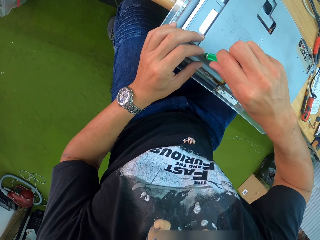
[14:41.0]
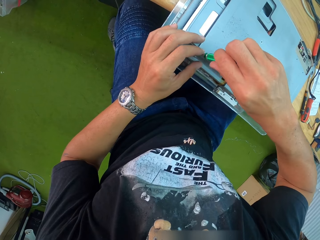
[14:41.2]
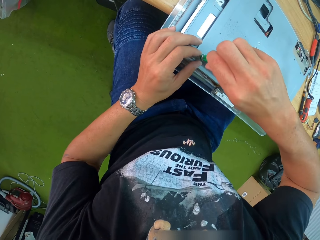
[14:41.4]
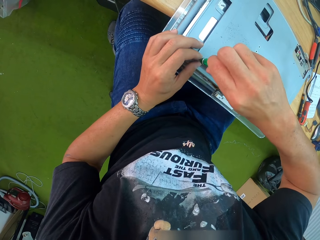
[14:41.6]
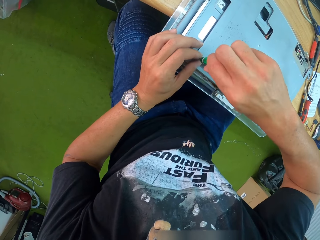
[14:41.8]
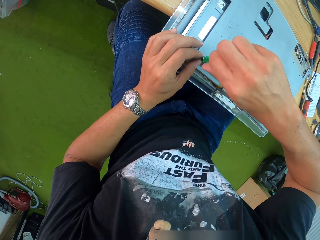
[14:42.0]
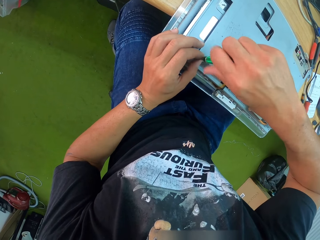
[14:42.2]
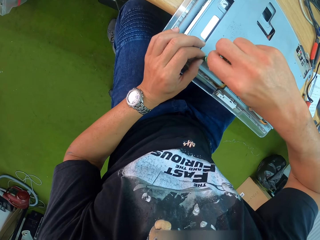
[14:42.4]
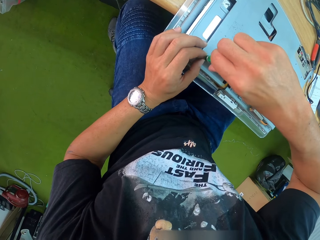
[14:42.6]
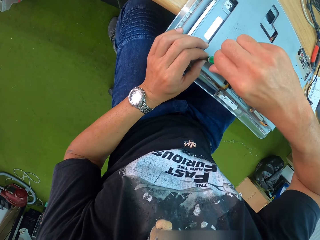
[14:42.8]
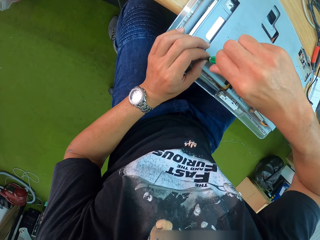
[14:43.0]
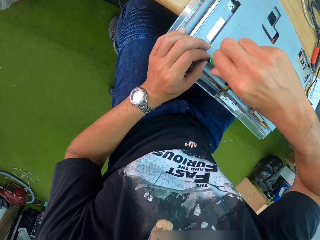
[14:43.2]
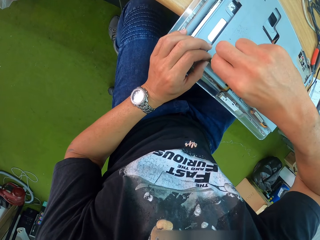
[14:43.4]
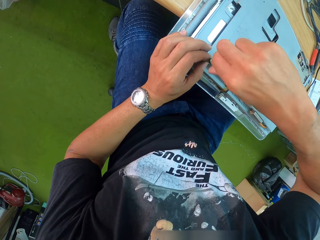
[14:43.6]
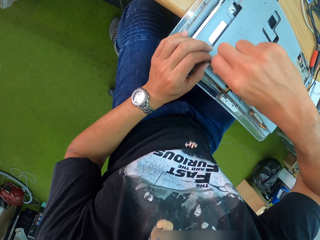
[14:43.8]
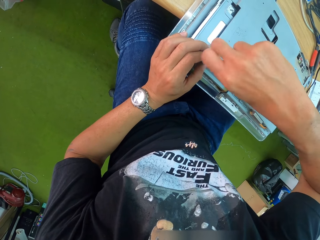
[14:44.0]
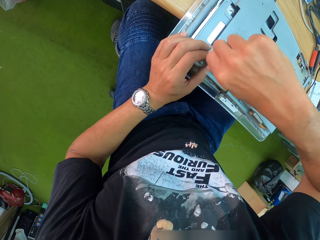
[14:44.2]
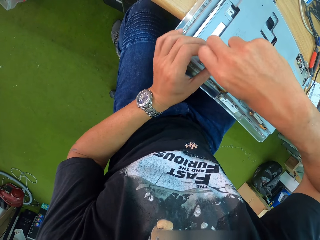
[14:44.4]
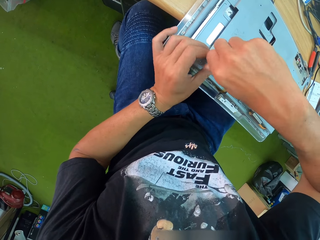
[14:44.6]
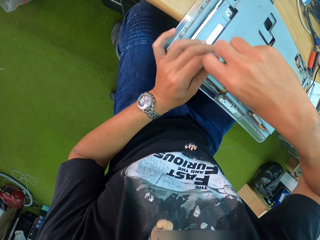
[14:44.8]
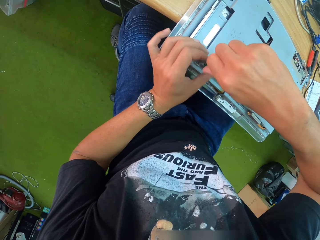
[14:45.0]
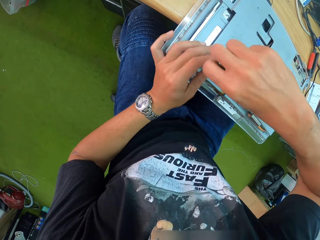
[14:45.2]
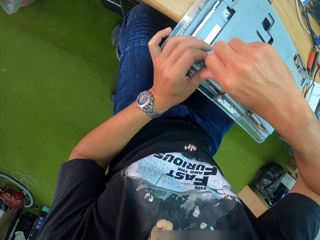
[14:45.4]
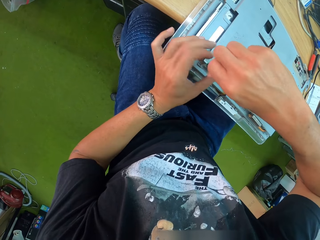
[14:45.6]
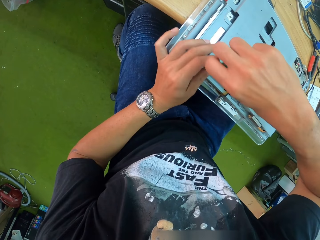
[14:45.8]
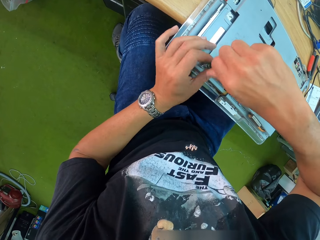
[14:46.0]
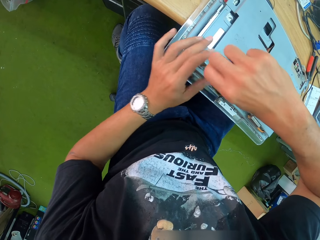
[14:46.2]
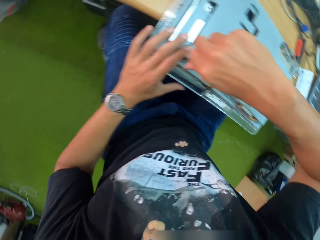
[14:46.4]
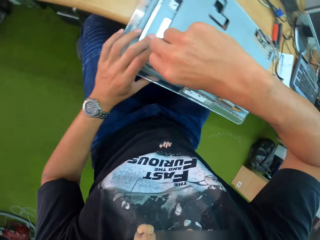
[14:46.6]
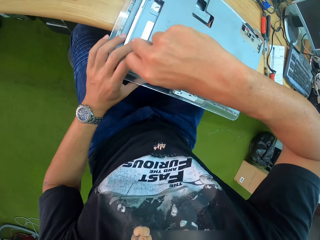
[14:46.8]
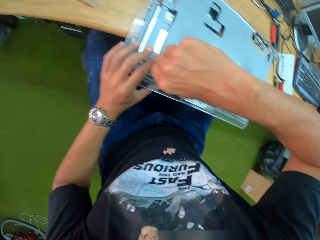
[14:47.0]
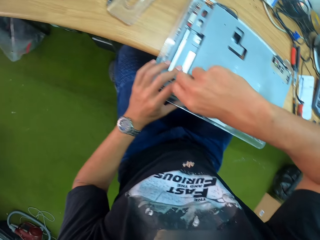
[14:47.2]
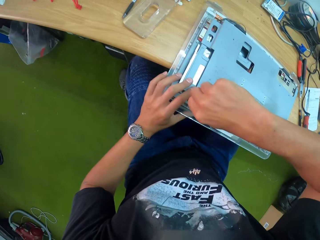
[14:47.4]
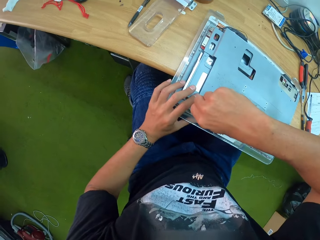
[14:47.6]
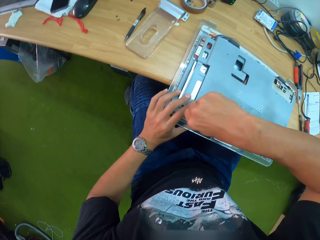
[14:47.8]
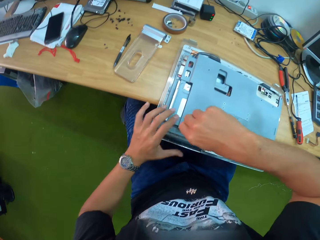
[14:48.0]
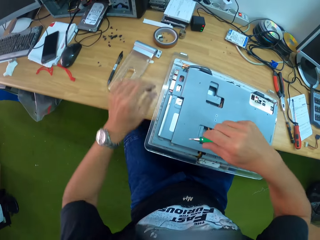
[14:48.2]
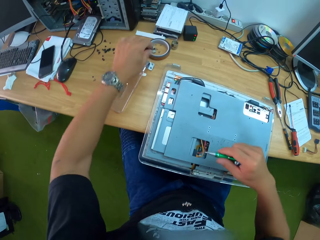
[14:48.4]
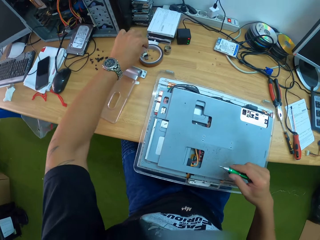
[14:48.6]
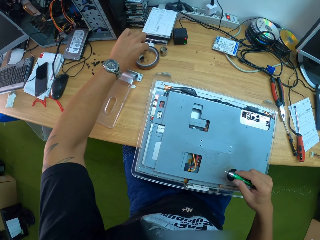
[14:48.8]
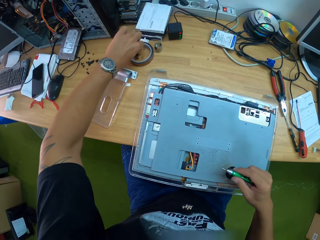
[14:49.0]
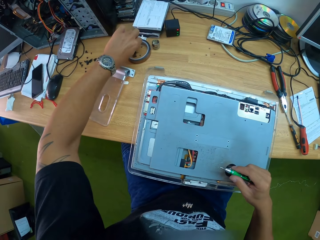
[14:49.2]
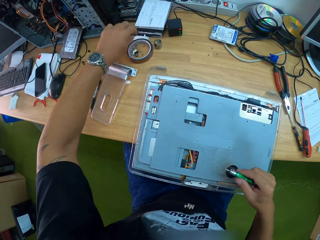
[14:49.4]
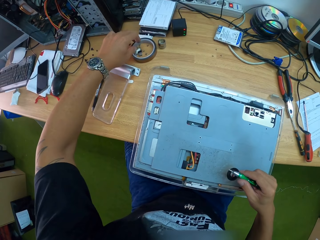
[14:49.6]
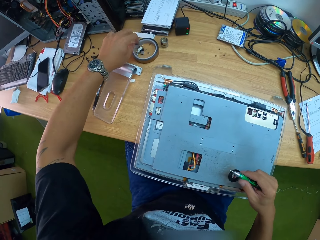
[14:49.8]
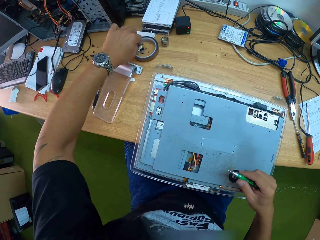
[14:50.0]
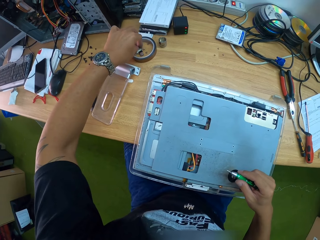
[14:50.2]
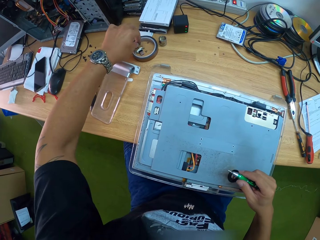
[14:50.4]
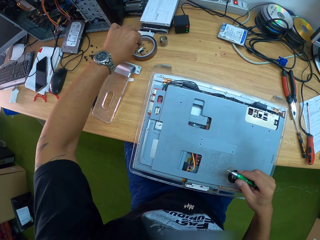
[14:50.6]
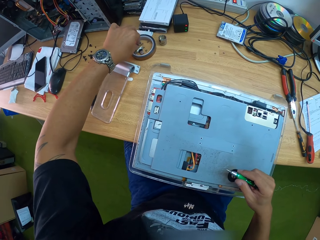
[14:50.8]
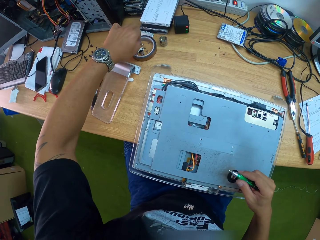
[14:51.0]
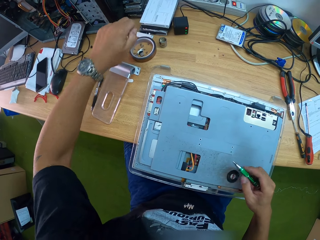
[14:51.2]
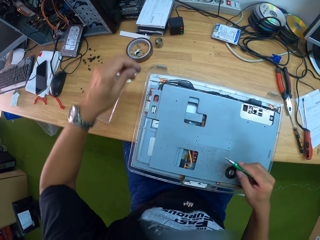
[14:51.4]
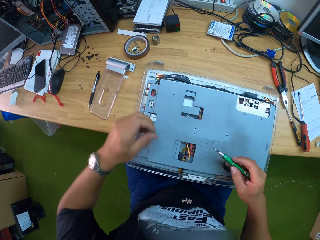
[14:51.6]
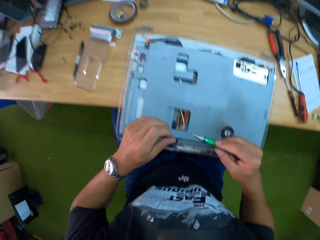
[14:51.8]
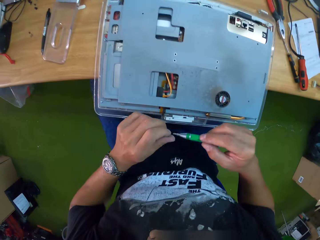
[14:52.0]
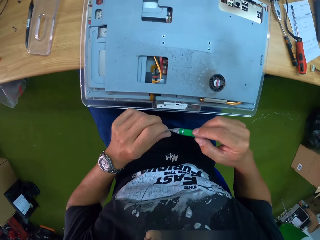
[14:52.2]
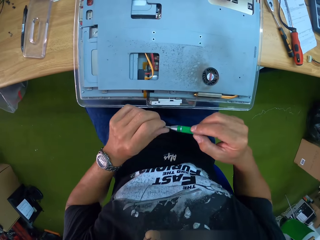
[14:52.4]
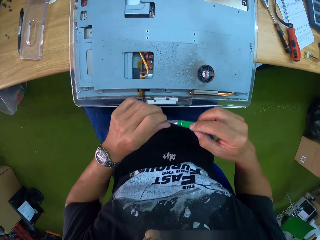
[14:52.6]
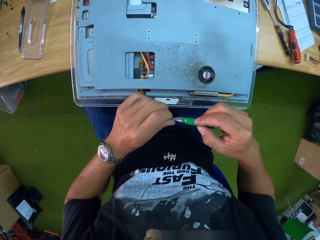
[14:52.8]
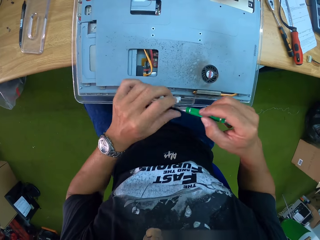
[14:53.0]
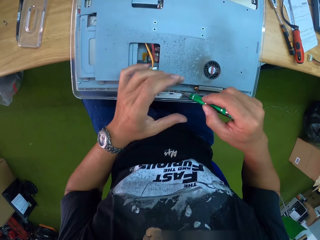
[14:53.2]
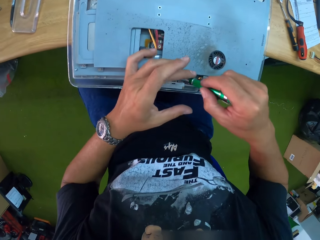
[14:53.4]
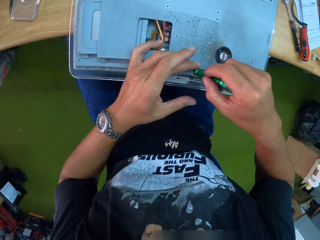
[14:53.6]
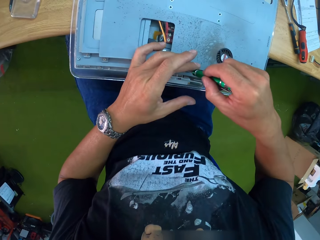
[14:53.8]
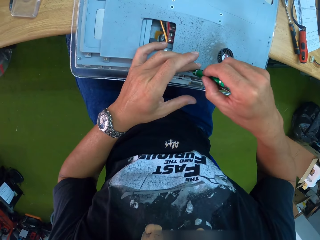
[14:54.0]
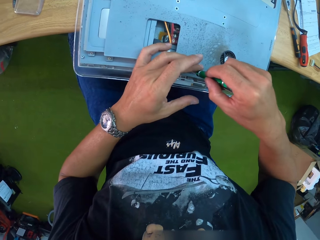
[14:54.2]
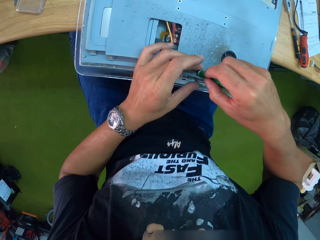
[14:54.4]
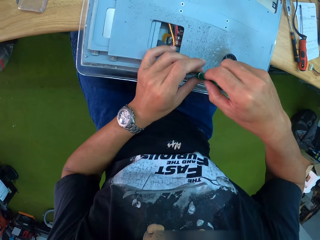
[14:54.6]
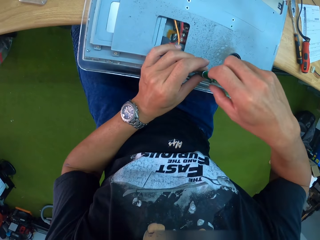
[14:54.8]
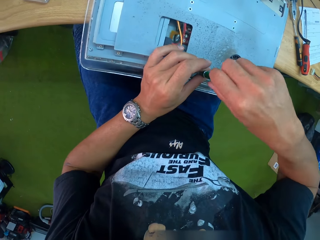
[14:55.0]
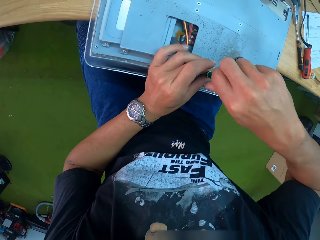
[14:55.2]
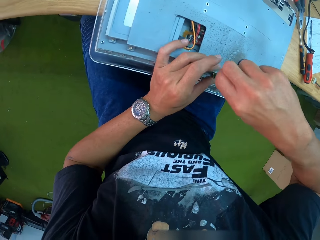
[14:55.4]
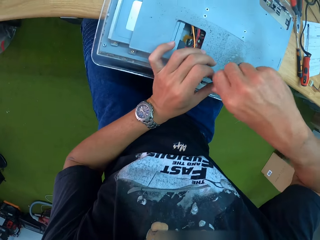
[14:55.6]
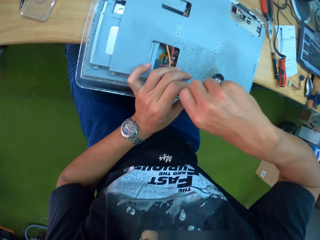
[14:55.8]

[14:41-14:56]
The camera wearer screws the screw into the CPU with the screwdriver. He picks up the screw from the table with his left hand. He holds the screw. He fixes the screw to the tip of the screwdriver. He screws the screw into the CPU with the screwdriver.

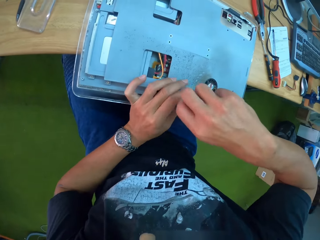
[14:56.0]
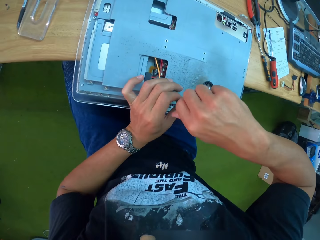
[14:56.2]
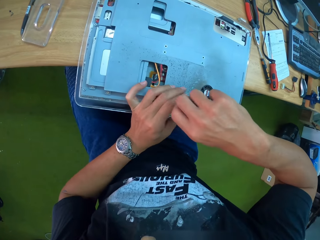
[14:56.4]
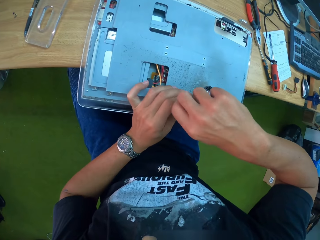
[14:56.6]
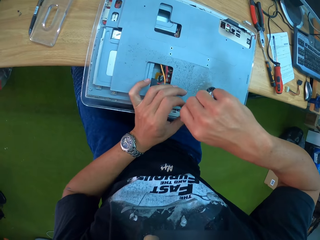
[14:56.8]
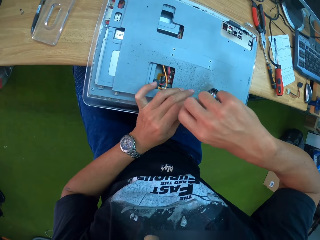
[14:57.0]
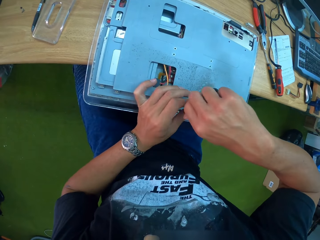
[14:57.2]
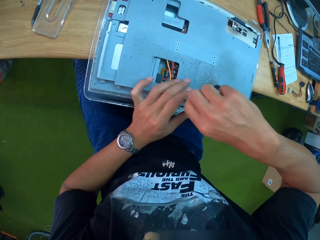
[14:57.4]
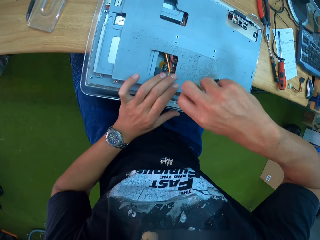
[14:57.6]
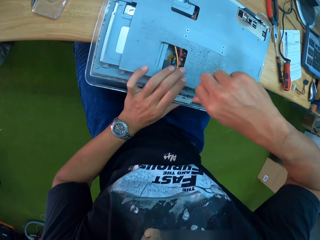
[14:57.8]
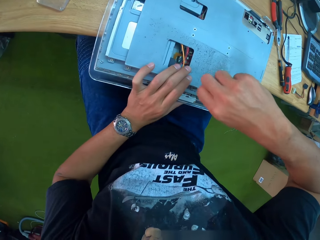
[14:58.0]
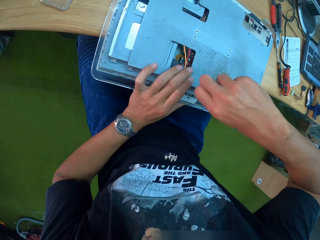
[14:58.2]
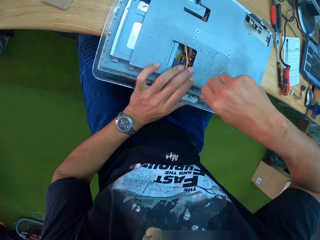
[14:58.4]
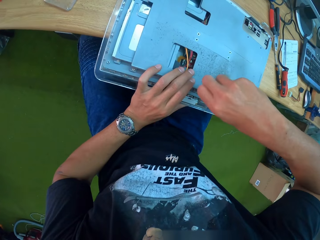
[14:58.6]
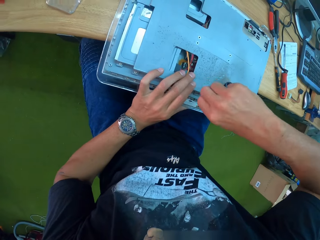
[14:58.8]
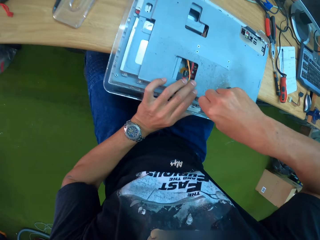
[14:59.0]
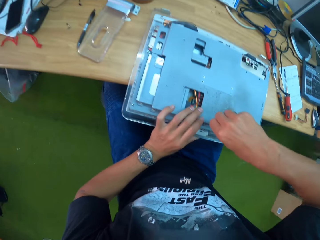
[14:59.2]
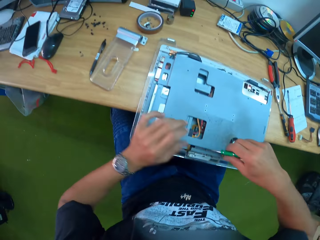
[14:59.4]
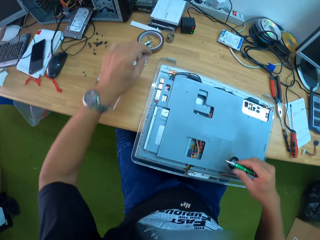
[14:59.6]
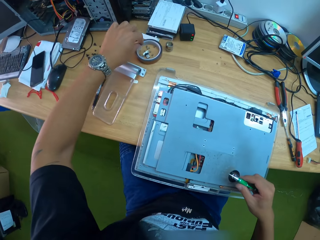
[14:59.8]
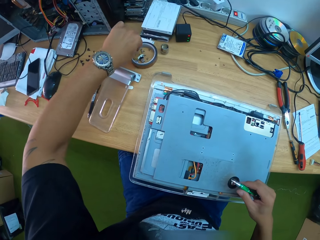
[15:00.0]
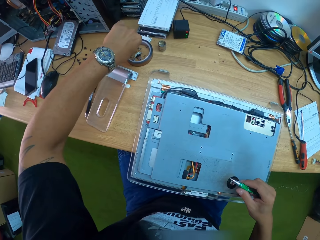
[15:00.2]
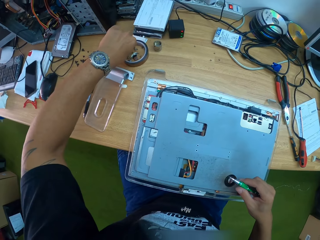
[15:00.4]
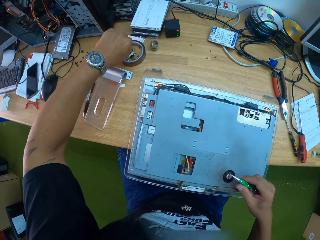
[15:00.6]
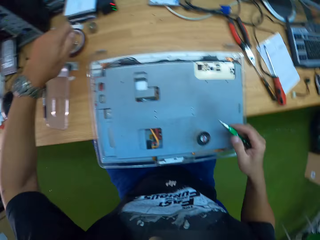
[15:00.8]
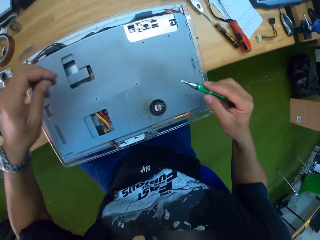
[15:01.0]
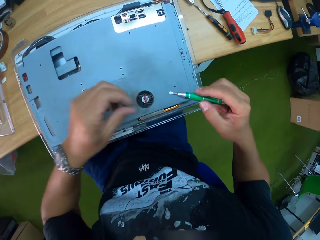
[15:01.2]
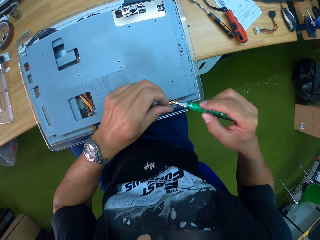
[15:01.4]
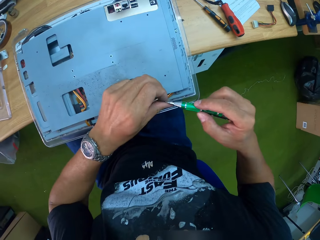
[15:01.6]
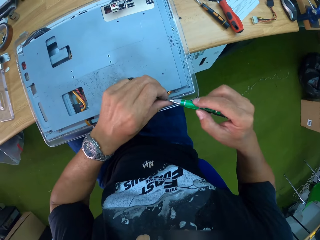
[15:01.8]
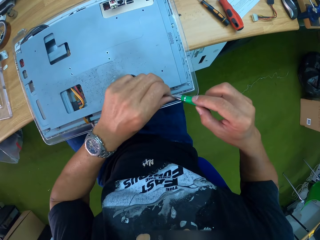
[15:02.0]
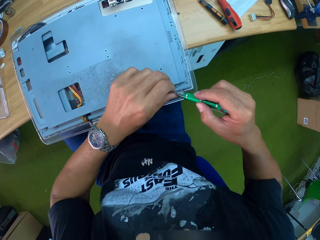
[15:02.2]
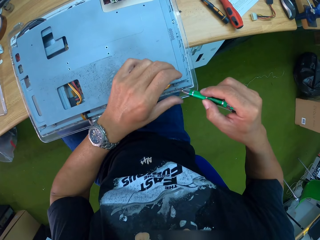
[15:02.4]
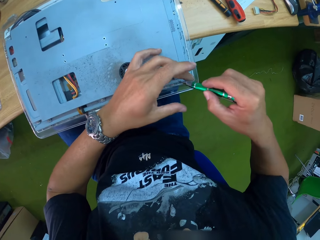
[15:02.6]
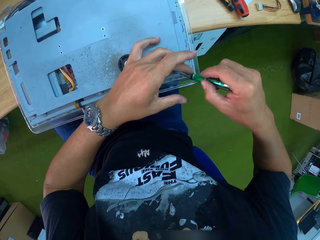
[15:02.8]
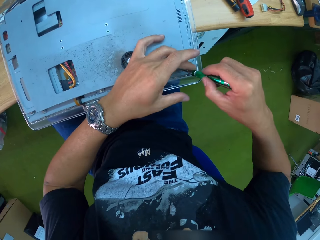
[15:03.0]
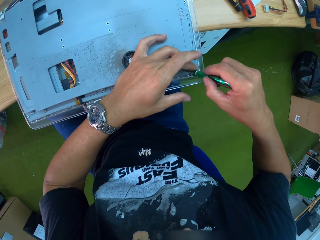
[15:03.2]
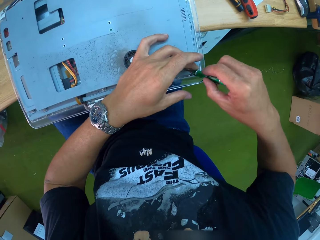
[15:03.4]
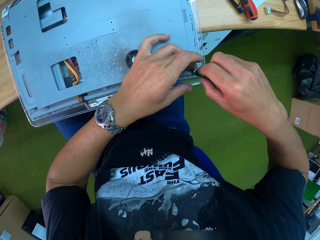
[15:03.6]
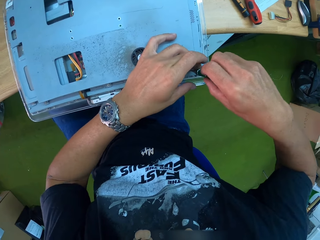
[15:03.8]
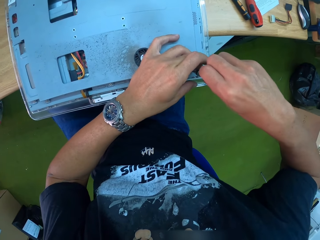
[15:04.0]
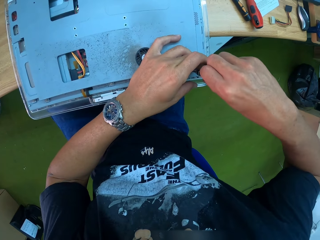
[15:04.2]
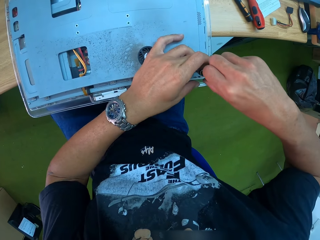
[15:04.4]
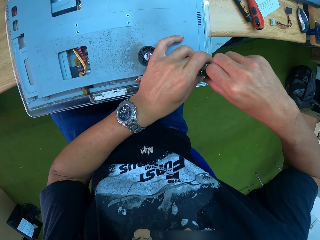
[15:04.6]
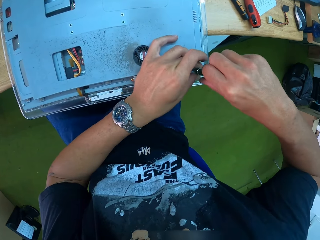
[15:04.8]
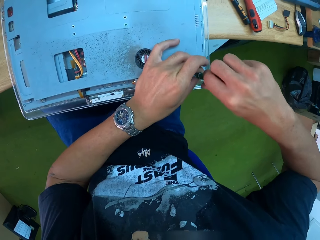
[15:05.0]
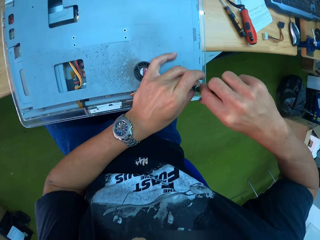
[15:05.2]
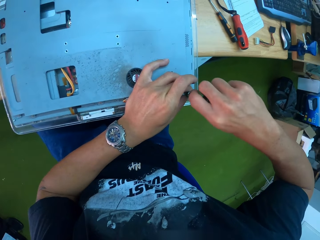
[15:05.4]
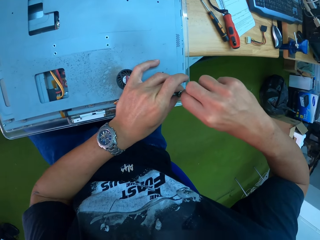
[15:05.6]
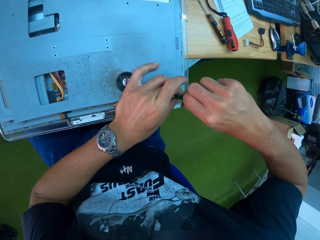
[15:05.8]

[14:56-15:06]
The camera wearer picks up a screw from the table with his left hand. He fixes the screw to the tip of the screwdriver. He screws the screw into the CPU with the screwdriver.
